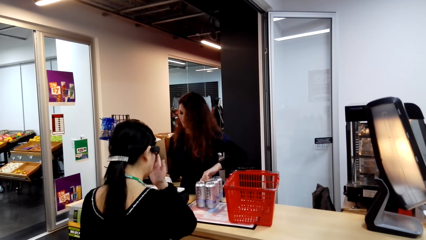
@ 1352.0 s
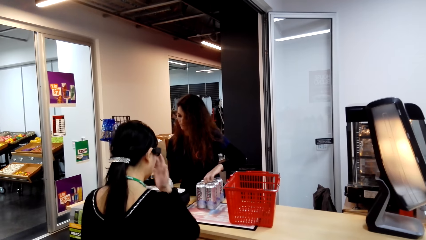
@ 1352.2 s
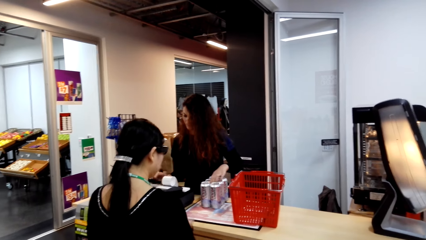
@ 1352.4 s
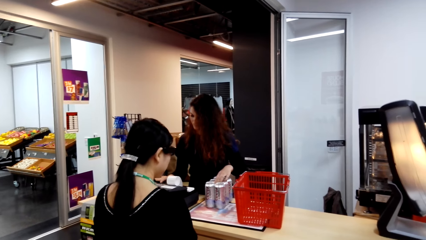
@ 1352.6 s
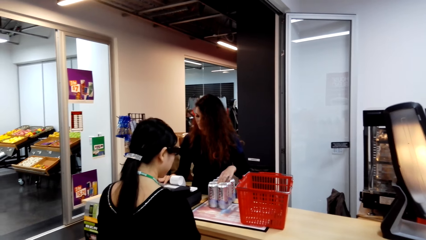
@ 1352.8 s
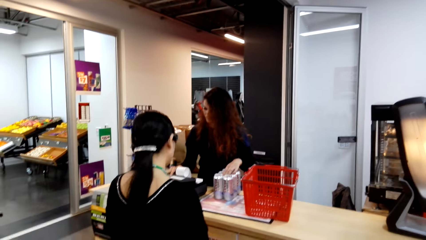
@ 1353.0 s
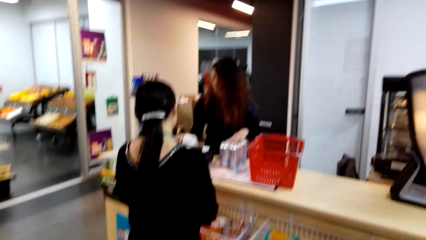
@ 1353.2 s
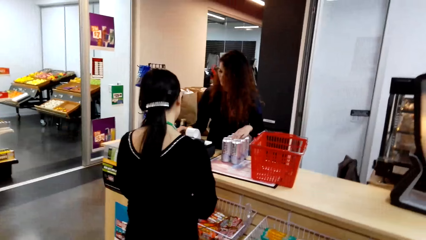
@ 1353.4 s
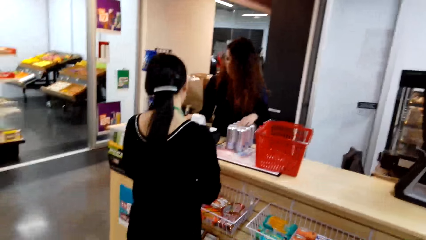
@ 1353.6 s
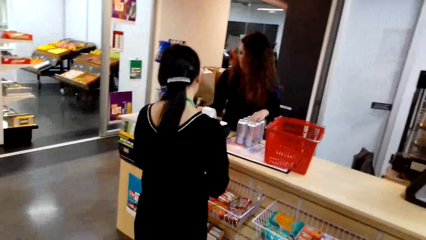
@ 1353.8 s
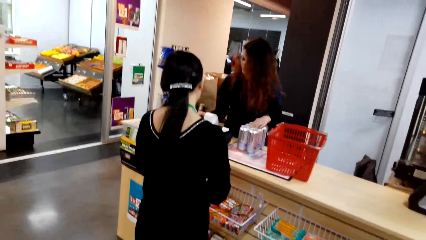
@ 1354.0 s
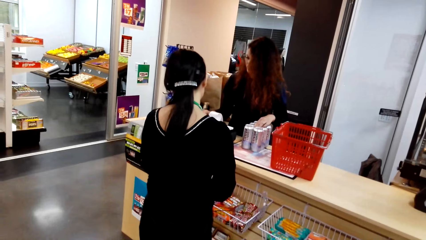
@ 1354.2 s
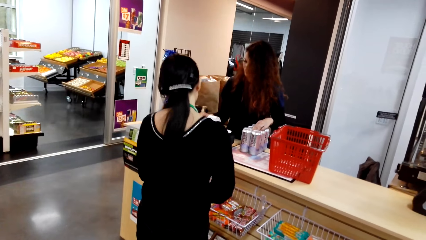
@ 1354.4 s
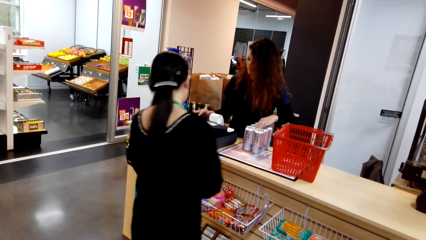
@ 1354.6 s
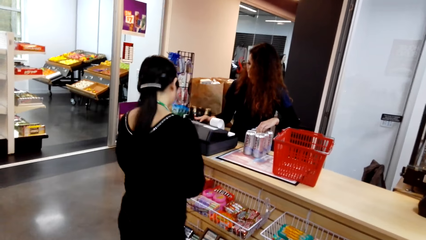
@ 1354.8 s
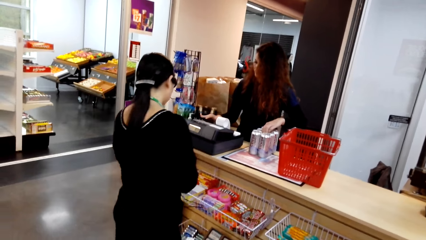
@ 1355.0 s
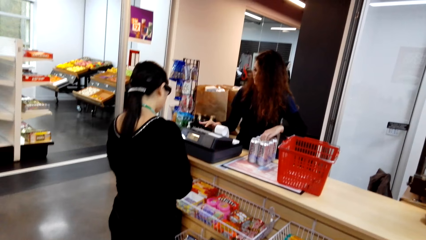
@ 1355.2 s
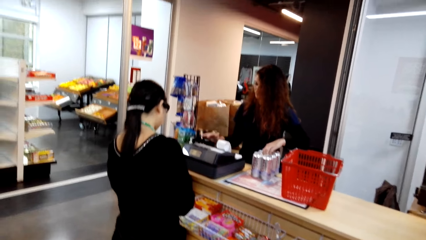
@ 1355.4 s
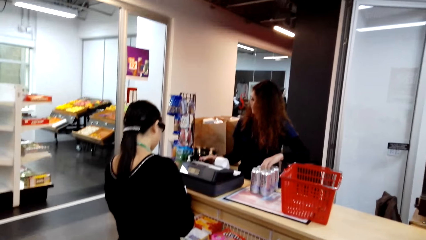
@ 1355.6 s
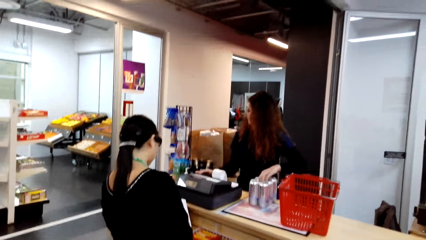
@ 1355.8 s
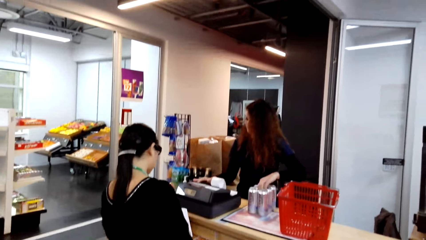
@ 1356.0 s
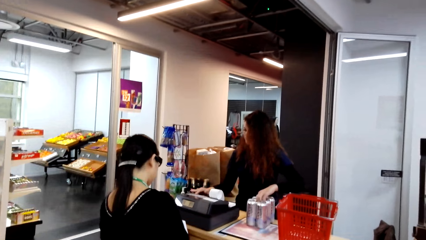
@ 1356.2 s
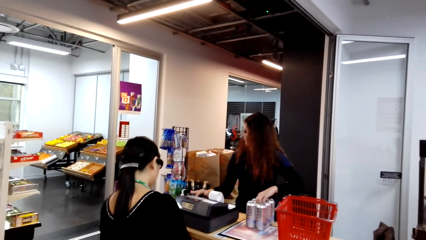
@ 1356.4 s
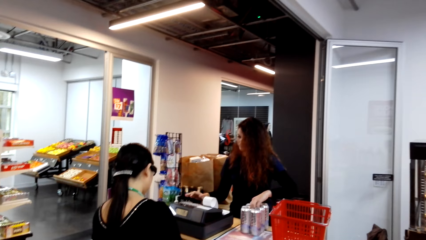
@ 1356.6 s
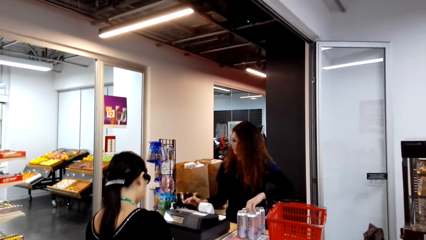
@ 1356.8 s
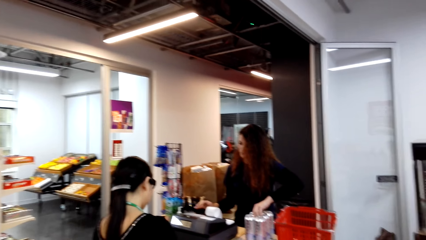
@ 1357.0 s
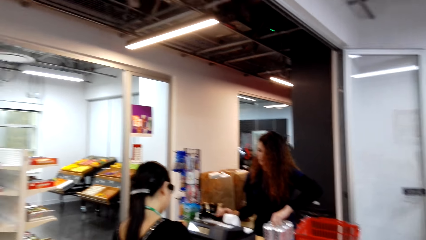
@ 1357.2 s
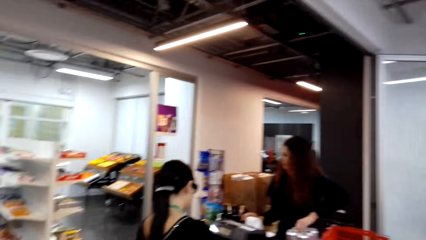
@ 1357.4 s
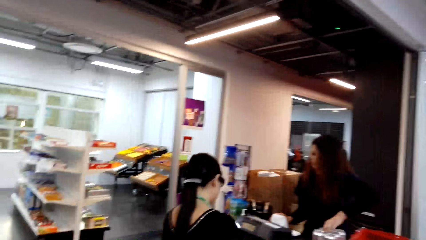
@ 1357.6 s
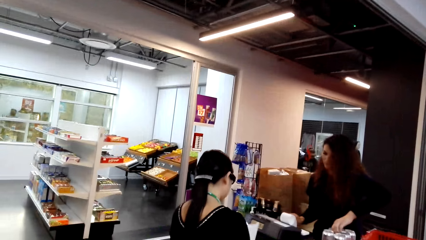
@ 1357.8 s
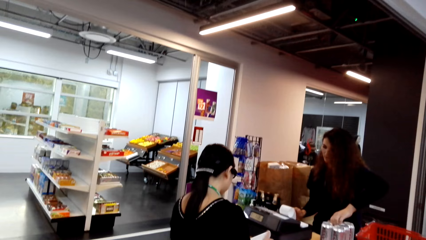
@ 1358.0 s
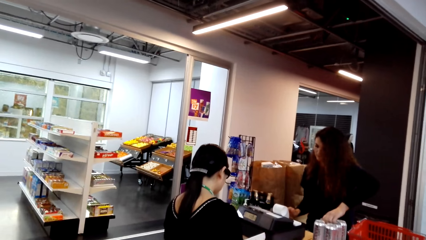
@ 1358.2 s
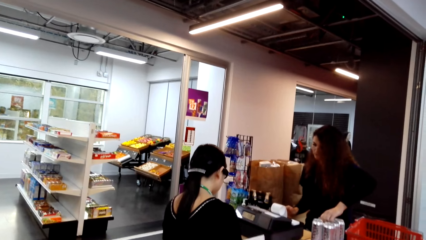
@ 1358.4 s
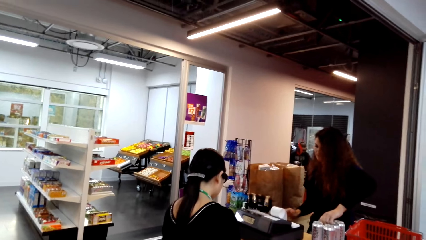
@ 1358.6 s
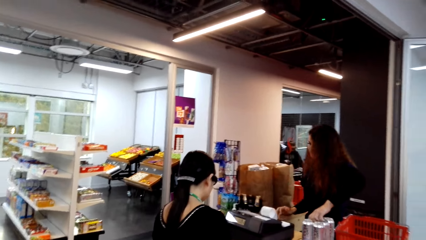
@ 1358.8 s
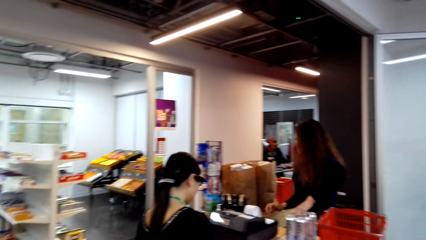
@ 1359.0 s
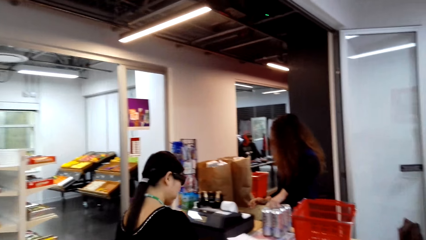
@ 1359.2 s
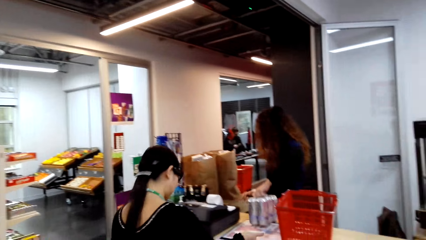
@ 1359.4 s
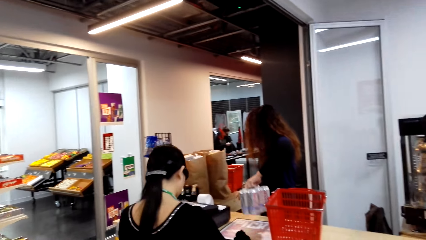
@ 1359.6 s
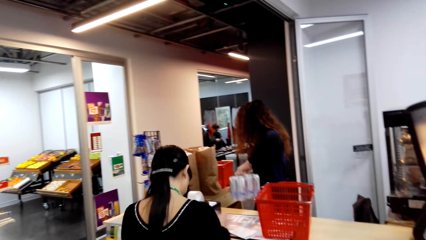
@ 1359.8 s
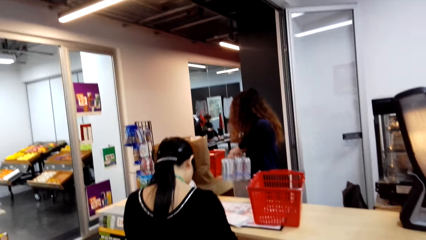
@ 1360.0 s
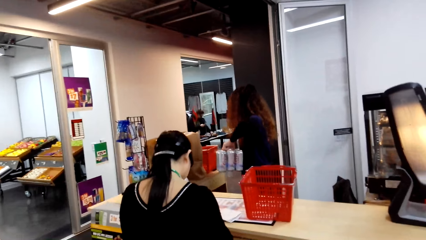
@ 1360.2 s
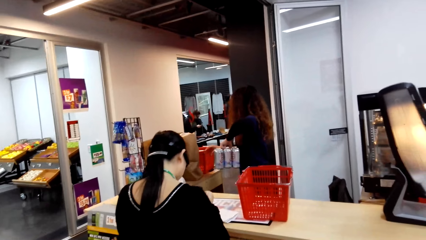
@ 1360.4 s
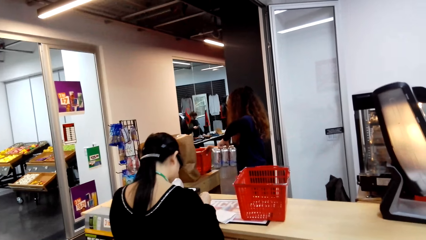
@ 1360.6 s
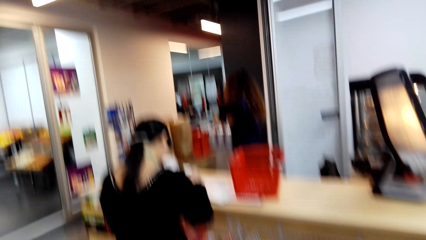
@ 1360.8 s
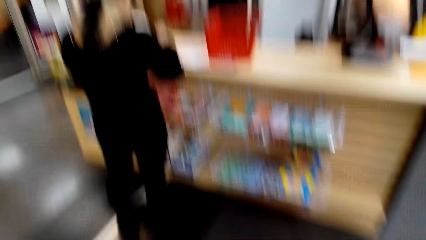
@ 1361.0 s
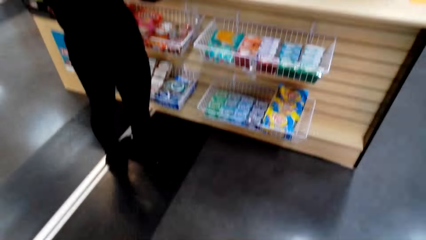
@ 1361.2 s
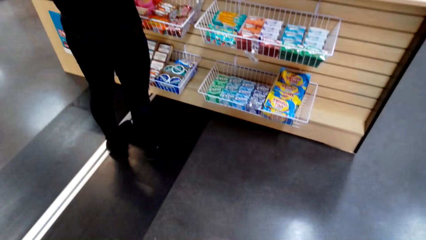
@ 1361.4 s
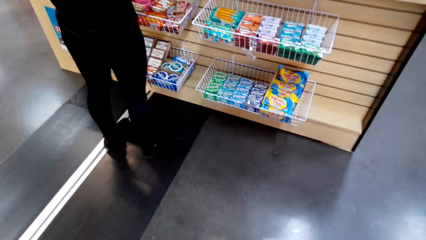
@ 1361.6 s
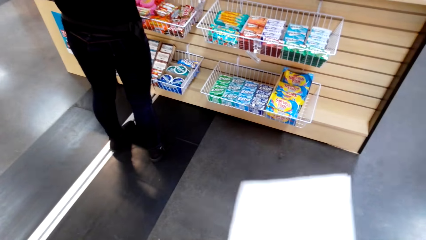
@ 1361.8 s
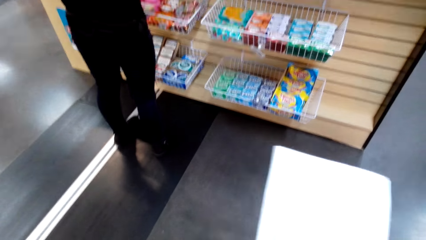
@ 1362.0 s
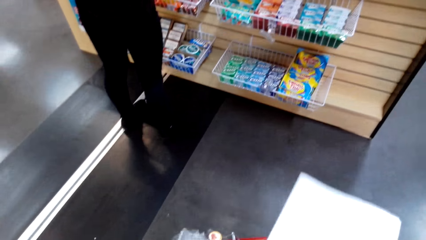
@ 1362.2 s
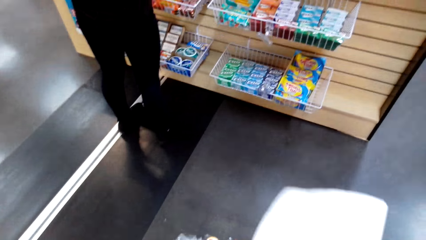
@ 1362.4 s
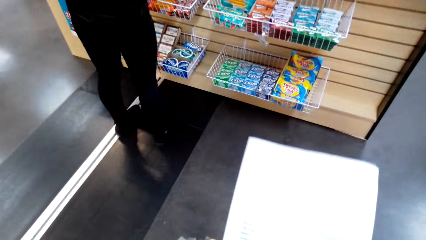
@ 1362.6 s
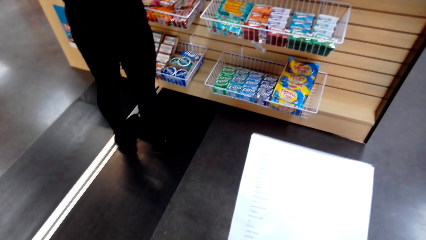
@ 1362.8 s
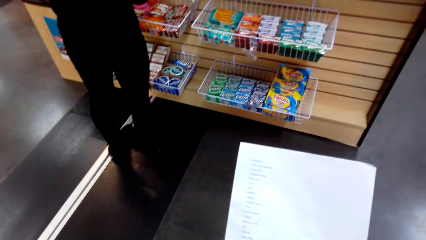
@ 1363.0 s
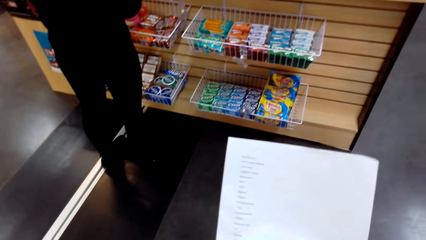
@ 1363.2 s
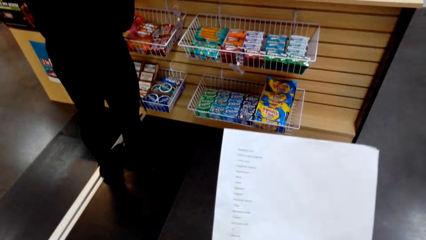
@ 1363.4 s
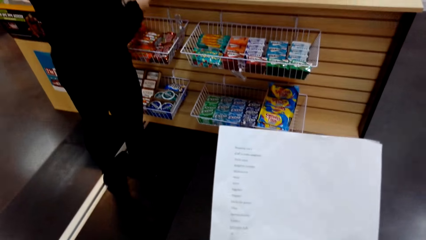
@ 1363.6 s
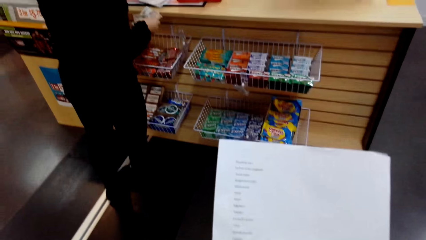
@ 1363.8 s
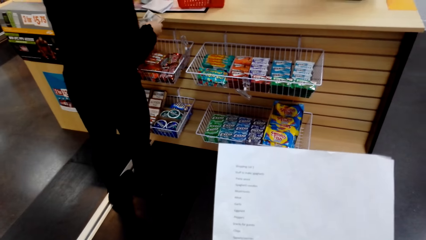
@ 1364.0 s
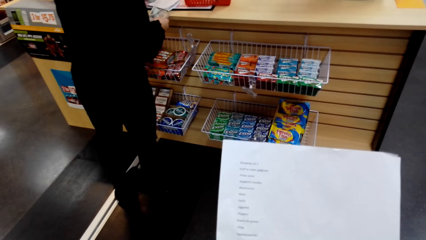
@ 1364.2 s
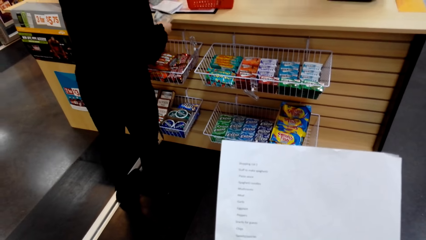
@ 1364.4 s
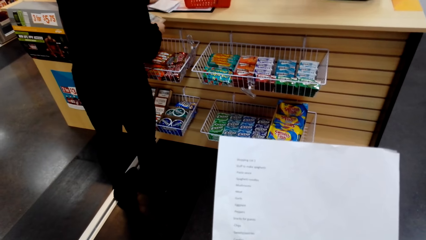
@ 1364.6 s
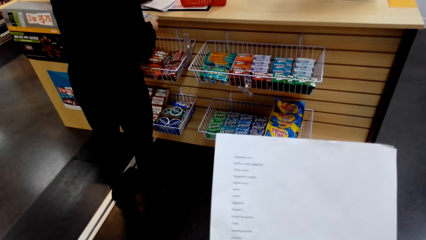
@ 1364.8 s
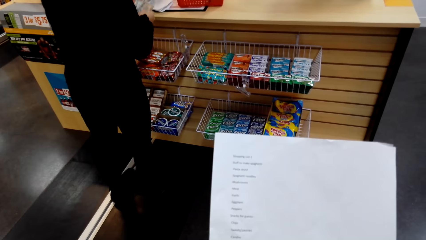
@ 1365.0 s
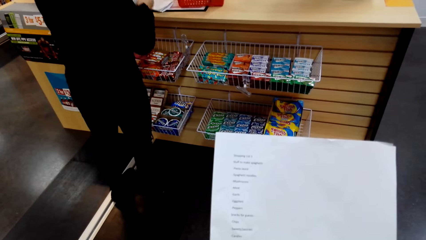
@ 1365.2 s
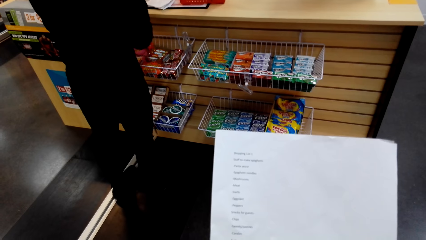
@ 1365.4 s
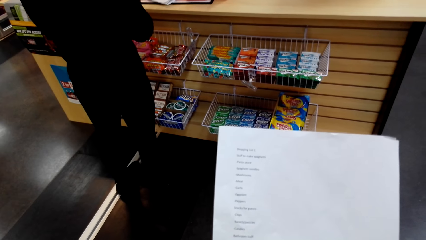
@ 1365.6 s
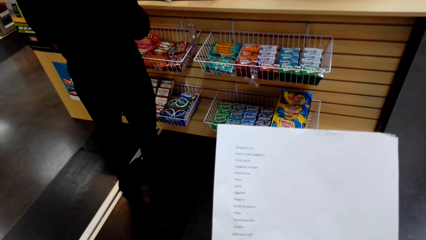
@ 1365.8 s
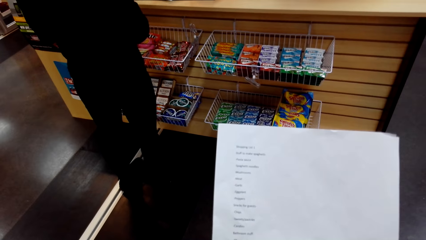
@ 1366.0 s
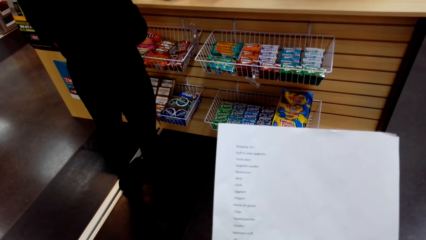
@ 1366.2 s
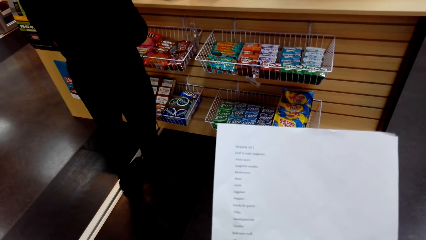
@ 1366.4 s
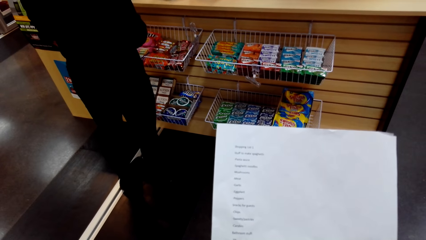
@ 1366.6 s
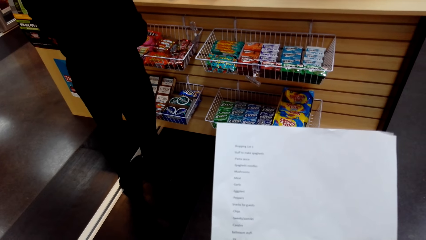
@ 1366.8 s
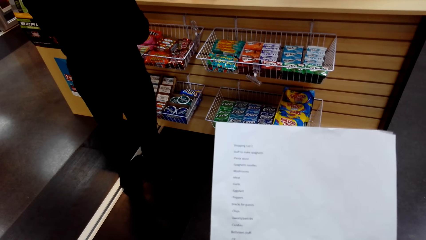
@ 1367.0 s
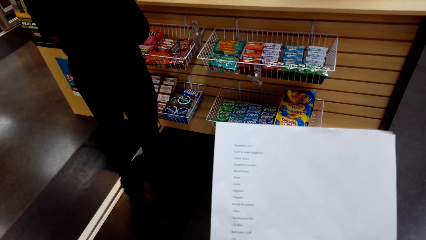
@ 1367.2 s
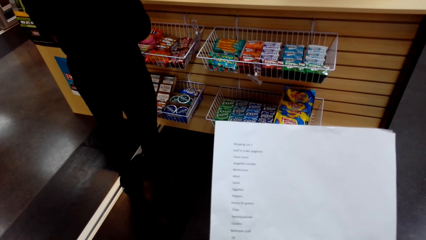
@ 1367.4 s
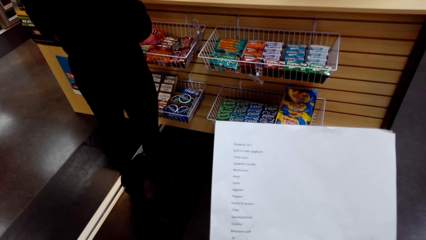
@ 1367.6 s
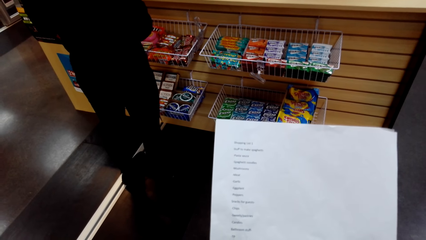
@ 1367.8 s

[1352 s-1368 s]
A man puts the can pack on the counter top. The camera wearer turns around. Another man moves to the side. The camera wearer turns around. The first man presses the buttons on the counter. The camera wearer turns around. The first man holds the can pack. The camera wearer turns around. They hold a paper. The other man holds a money note.
